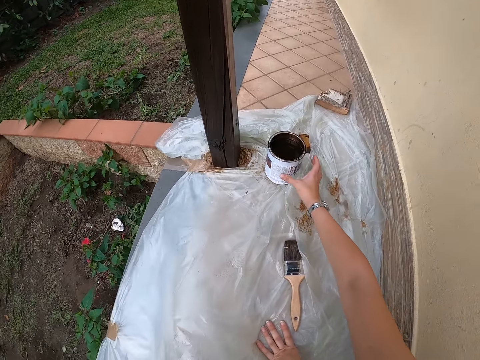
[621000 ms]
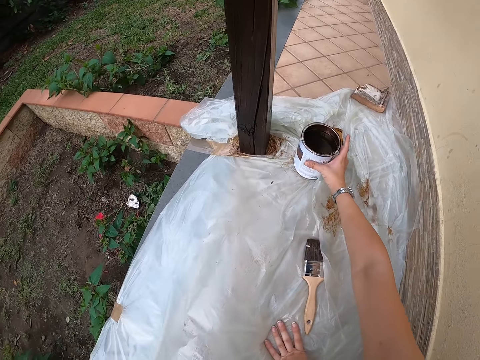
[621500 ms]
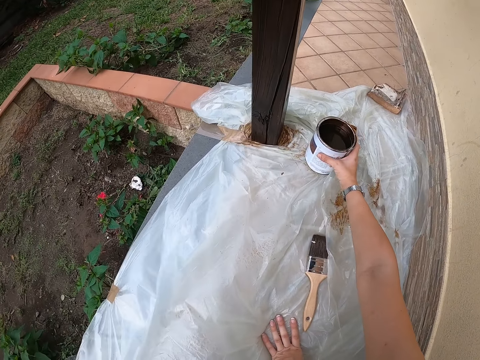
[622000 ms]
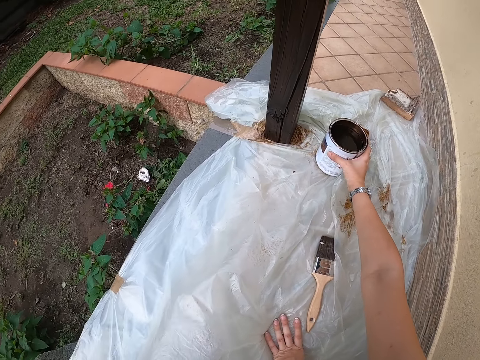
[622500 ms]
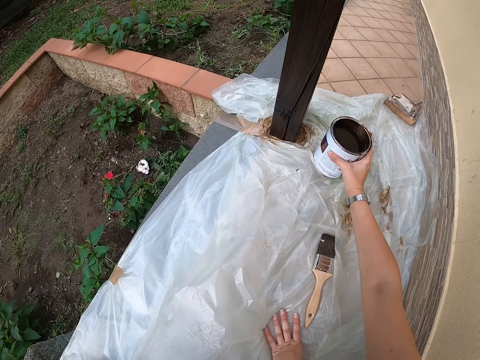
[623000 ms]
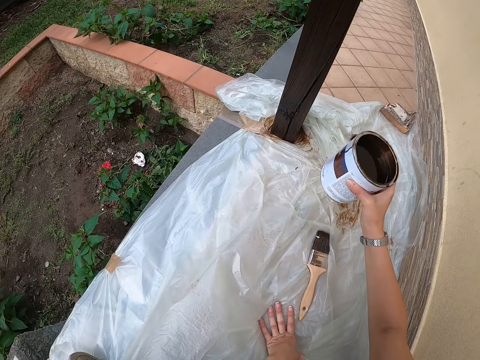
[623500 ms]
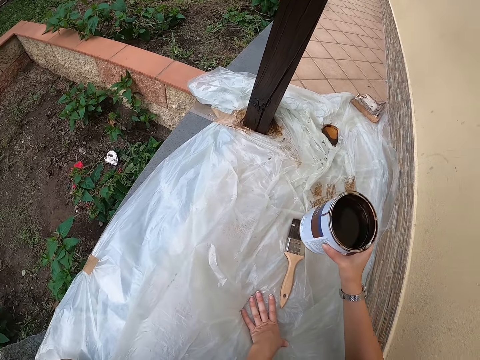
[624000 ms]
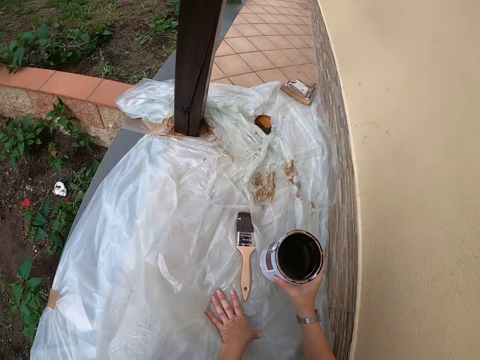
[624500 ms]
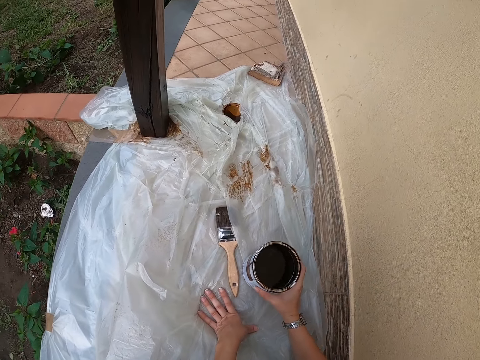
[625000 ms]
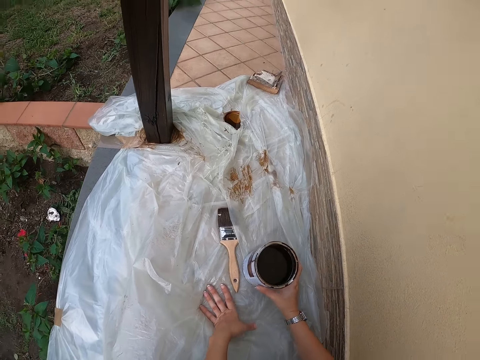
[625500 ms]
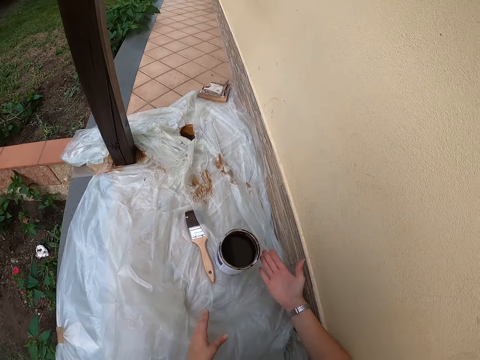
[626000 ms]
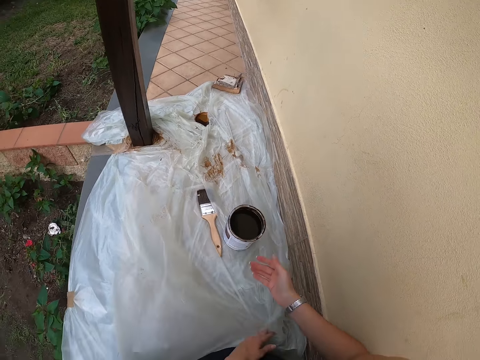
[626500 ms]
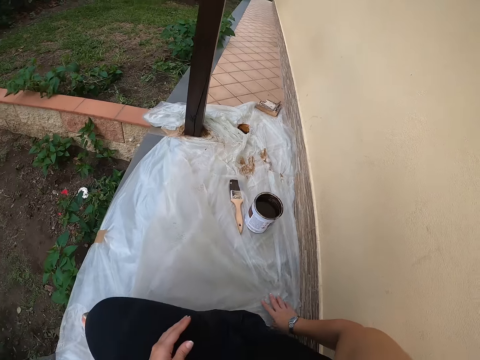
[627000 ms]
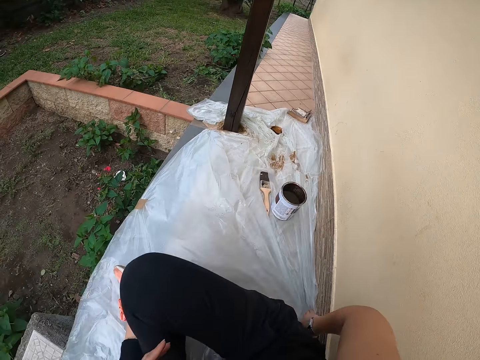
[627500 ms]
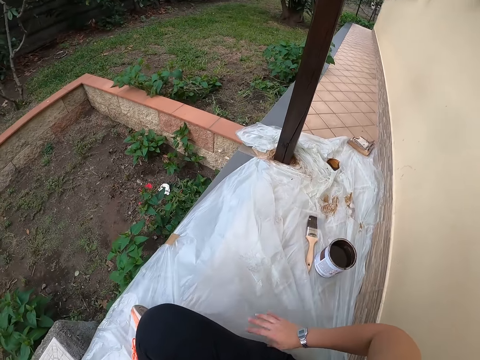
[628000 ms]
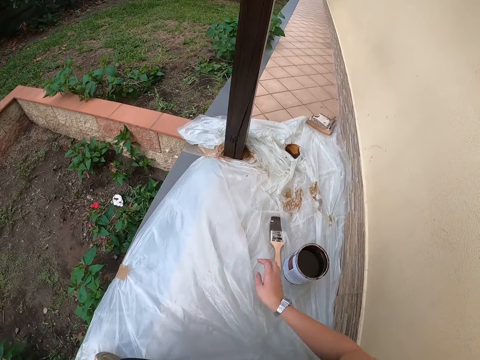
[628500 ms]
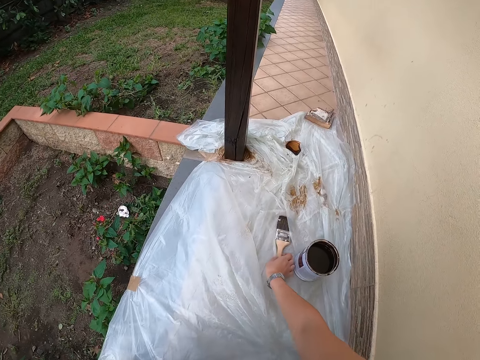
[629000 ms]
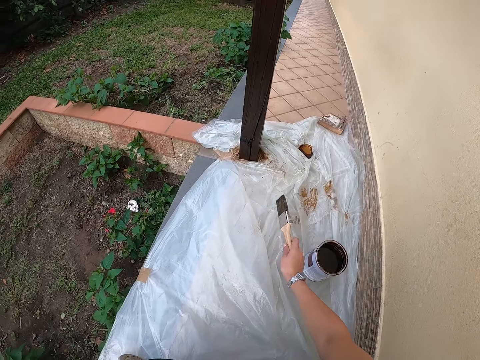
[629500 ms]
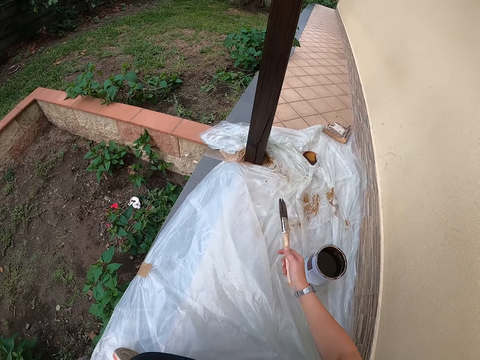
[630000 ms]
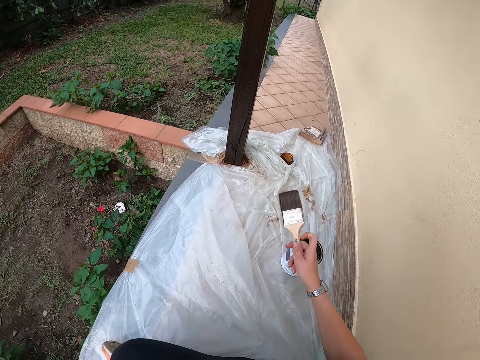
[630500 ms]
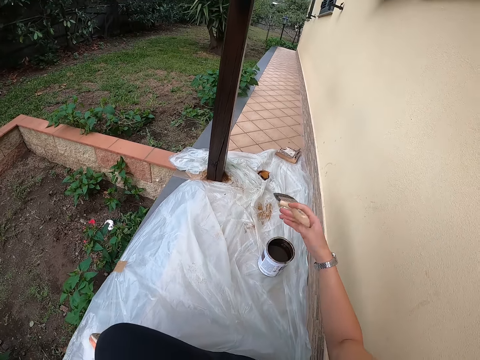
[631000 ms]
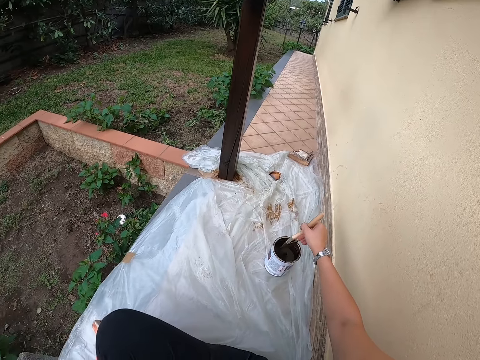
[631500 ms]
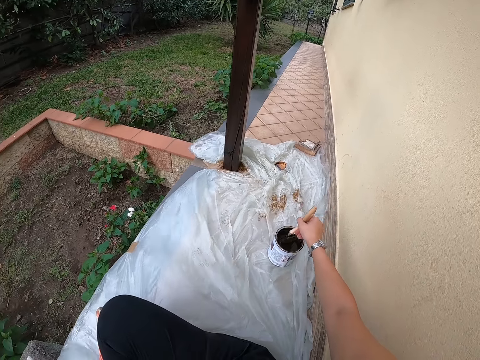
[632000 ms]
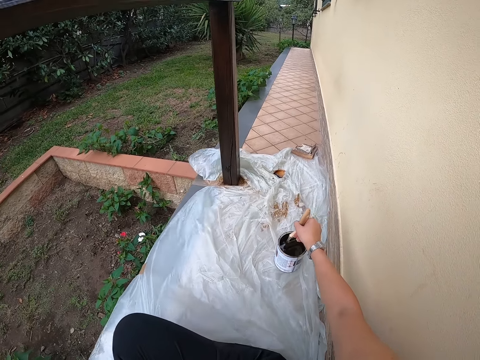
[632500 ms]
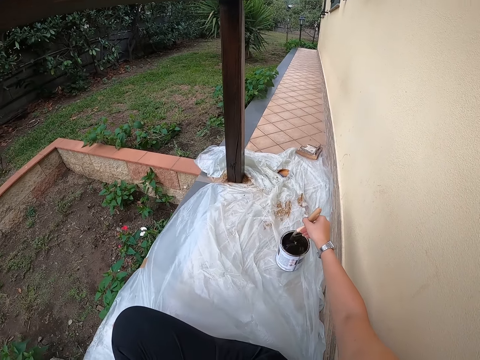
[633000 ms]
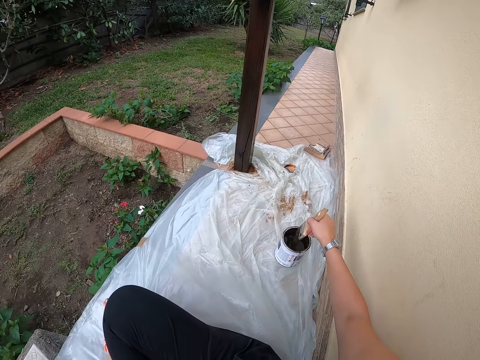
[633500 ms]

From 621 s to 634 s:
The camera wearer picks up the paint can from the nylon on the floor. They drop the paint can on the nylon on the floor. They adjust placement of the polythene paper on the ground. They clean their right hand on the nylon on the floor. They pick up the paint brush from the nylon on the floor. They take some paint from the paint can with the paint brush.

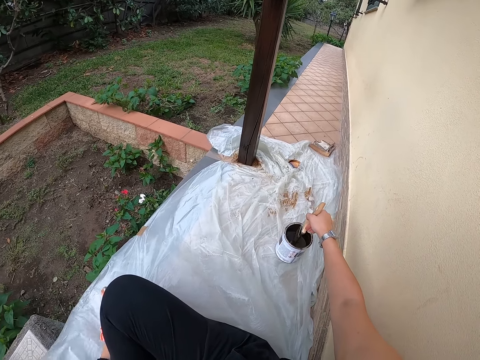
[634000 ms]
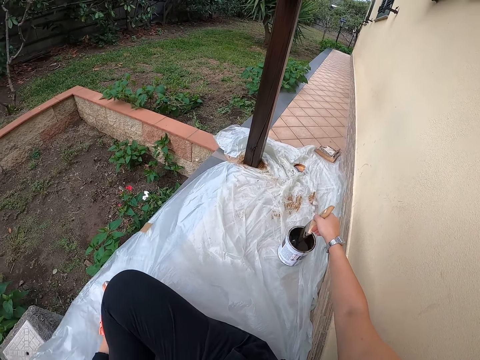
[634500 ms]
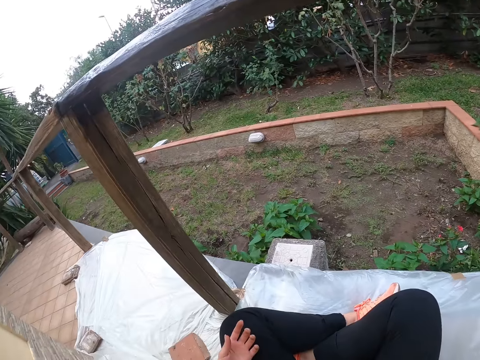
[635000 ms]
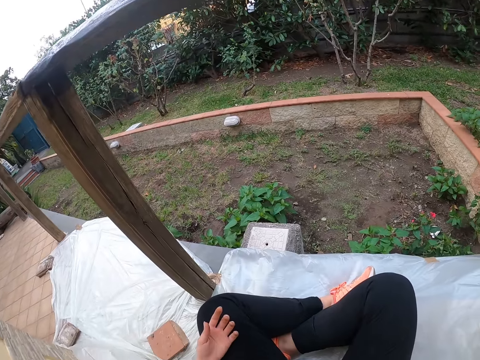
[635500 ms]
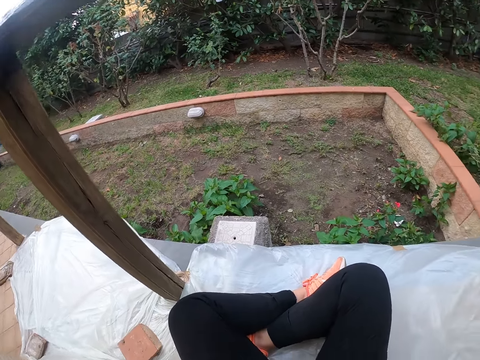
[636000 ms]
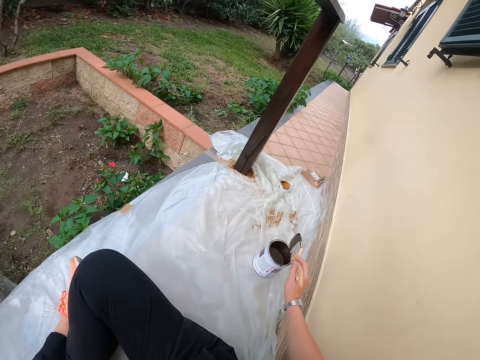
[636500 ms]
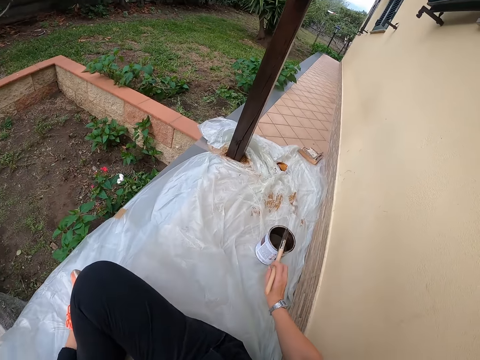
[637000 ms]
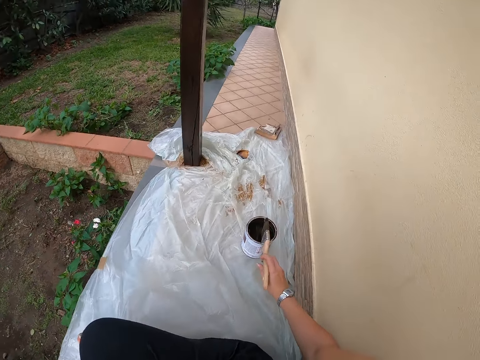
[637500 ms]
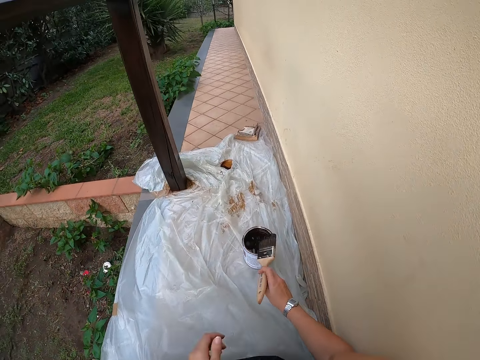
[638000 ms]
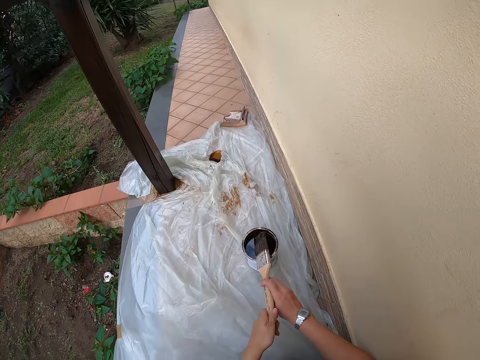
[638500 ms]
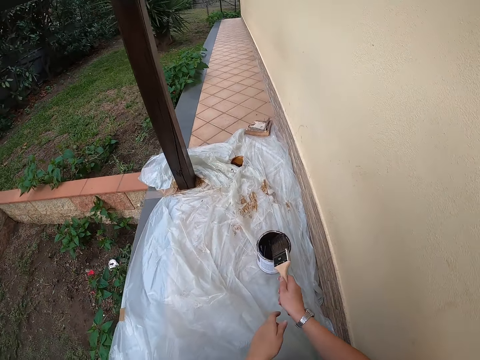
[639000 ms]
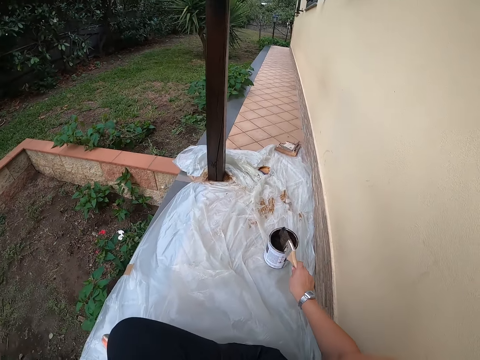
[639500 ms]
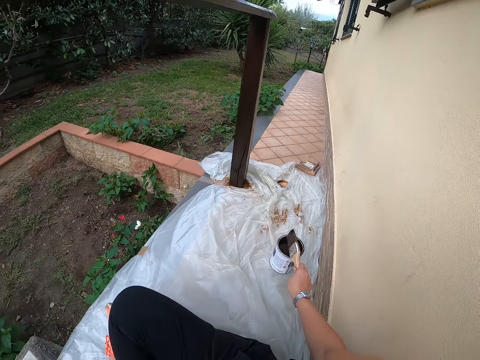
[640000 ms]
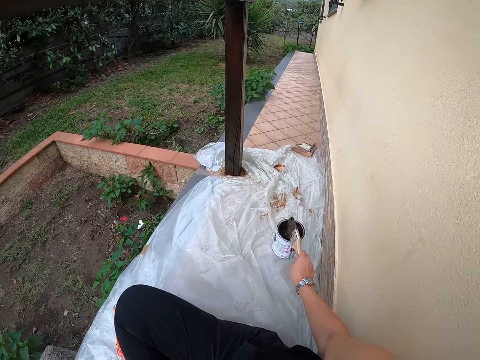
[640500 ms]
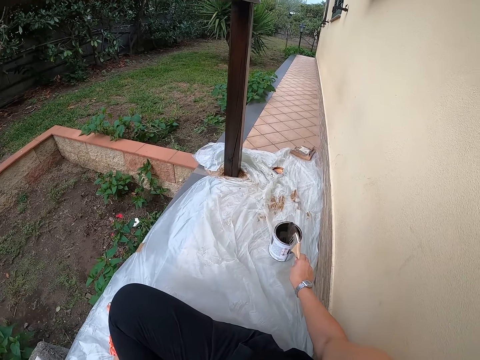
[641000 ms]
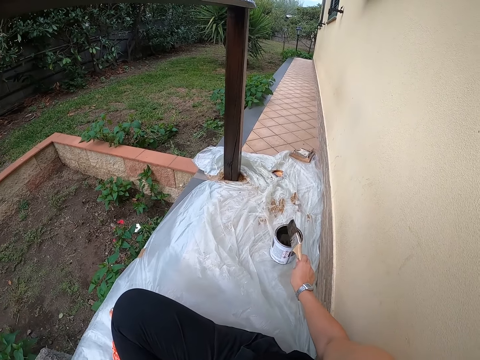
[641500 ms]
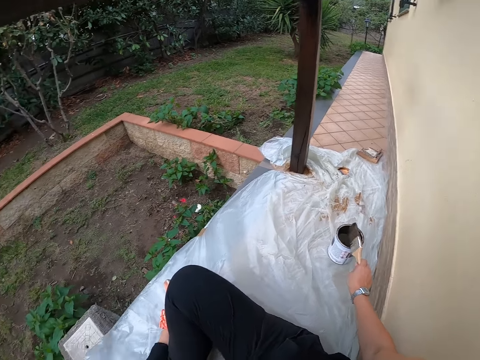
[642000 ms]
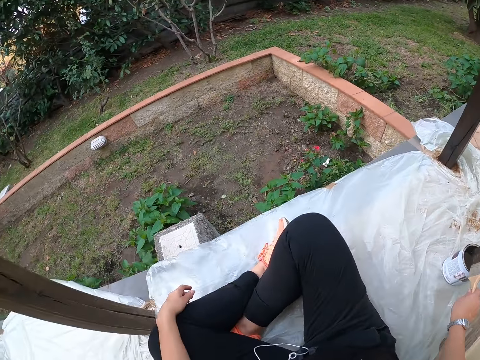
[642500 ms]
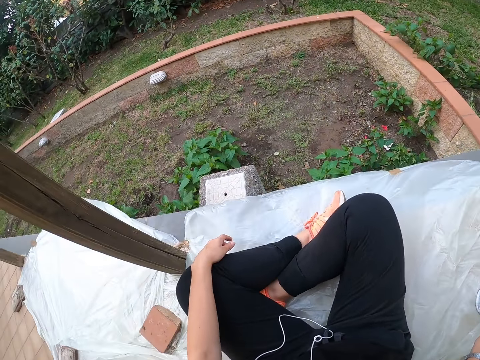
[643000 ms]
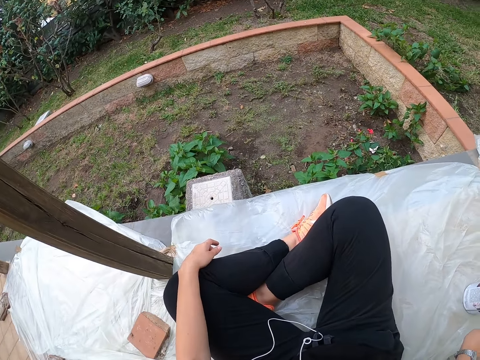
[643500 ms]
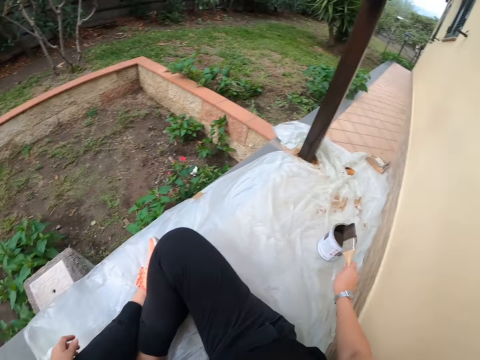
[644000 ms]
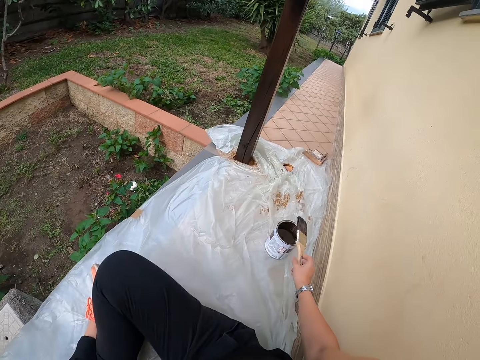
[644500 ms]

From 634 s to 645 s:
The camera wearer takes out the paint brush from the container. They adjust handling of the paint brush. They drip off paint from the paint brush. They hit the paint brush on the top of the paint can.

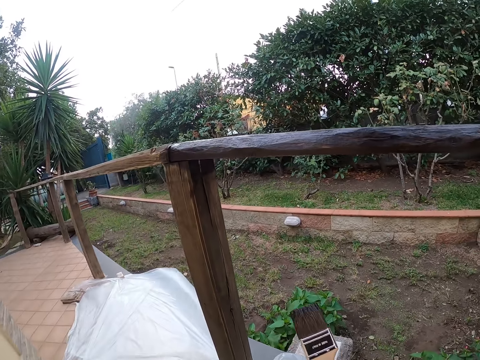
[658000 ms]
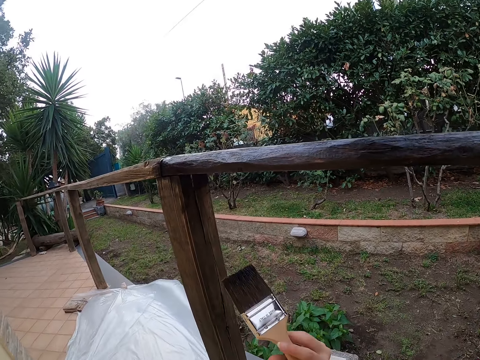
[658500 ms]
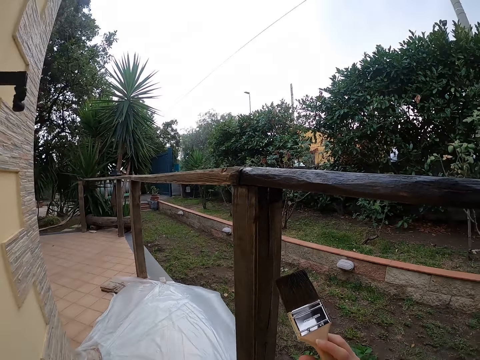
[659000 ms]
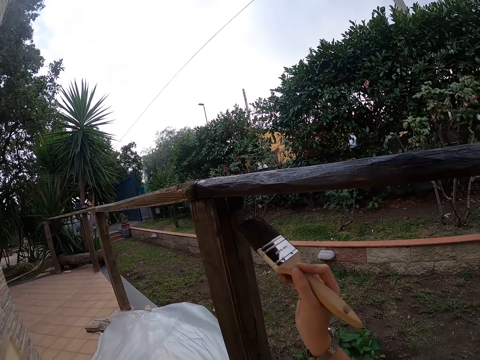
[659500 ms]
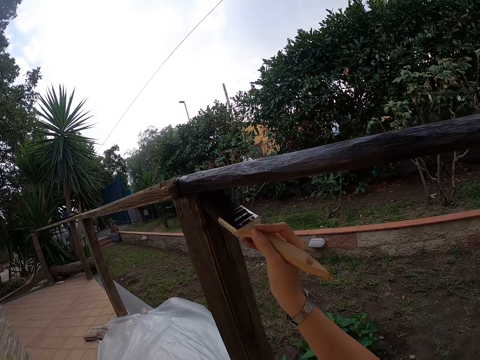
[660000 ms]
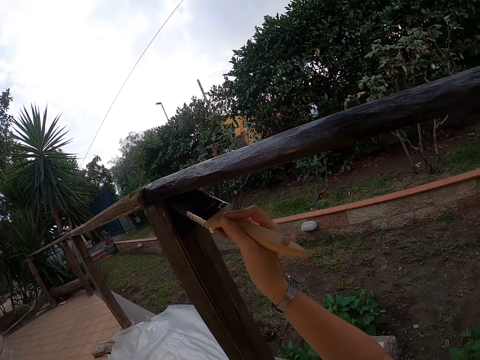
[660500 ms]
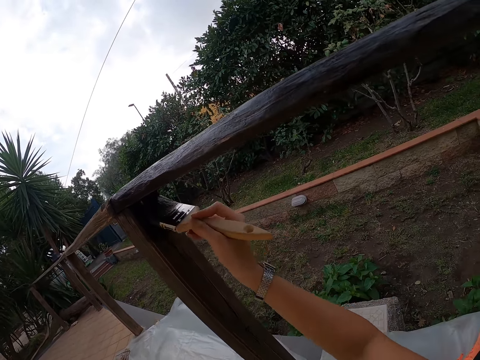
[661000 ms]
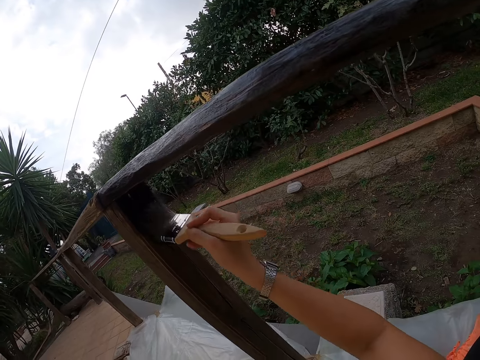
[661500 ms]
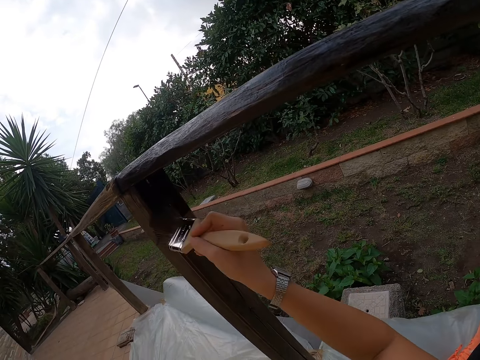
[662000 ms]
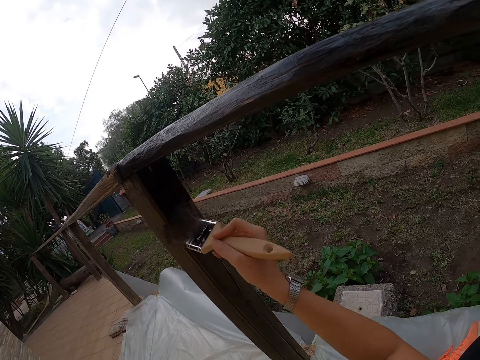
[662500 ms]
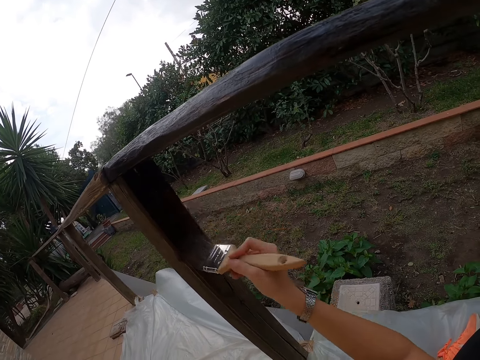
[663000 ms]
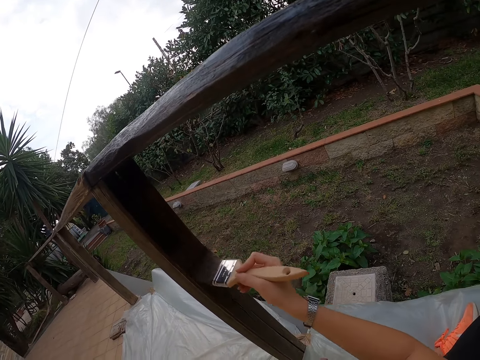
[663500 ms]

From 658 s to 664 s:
The camera wearer paints the balcony with the paint brush.
